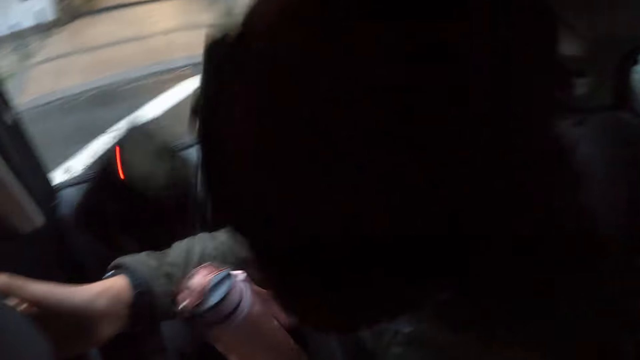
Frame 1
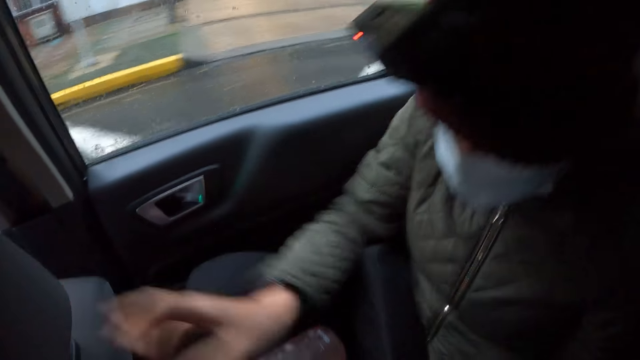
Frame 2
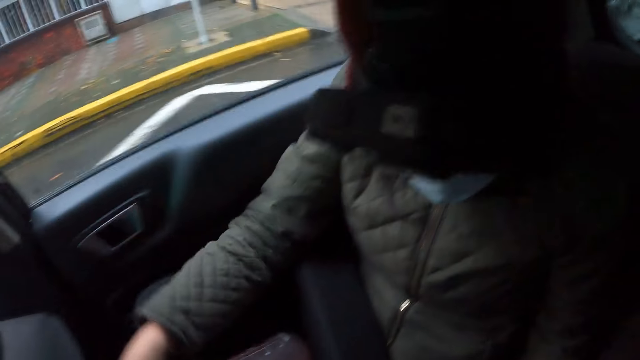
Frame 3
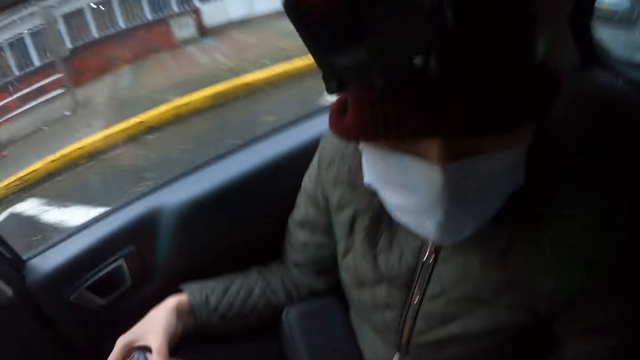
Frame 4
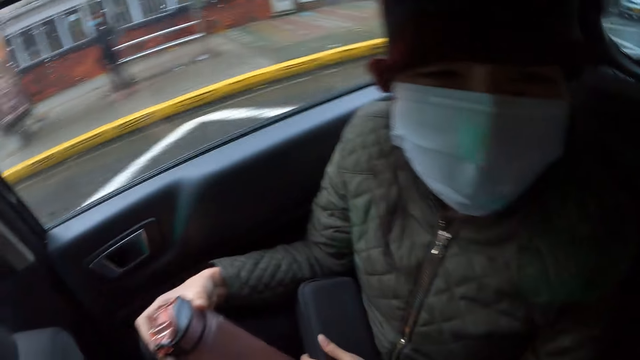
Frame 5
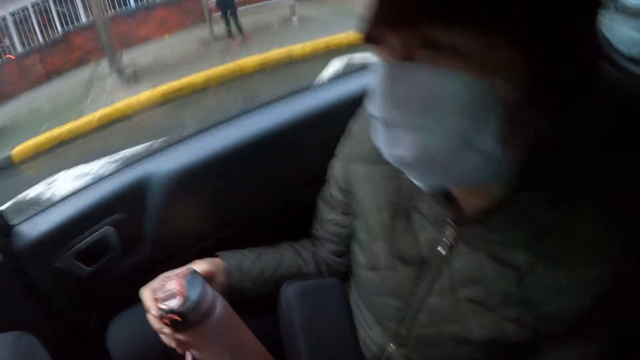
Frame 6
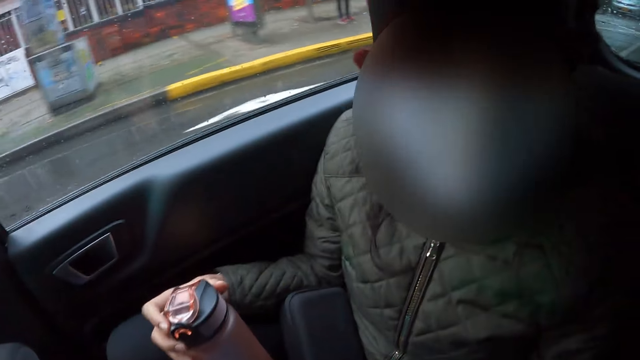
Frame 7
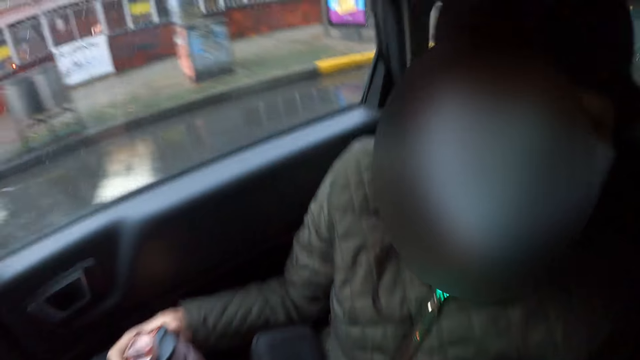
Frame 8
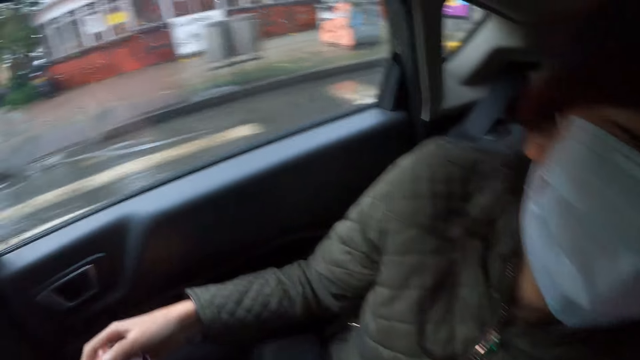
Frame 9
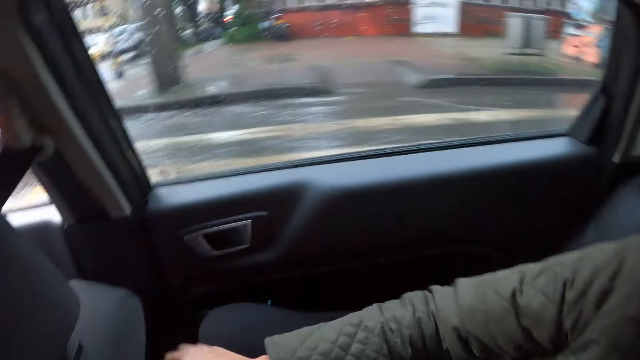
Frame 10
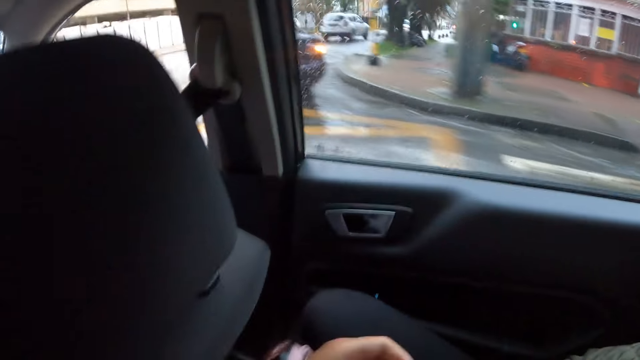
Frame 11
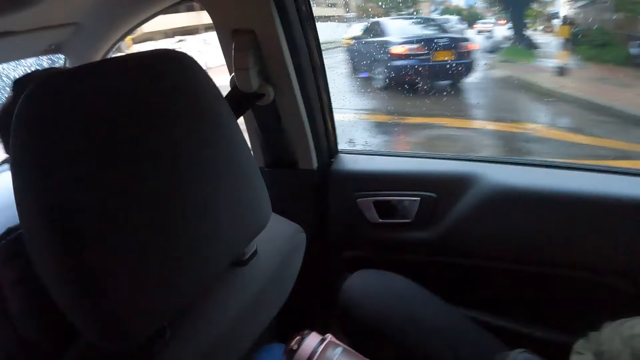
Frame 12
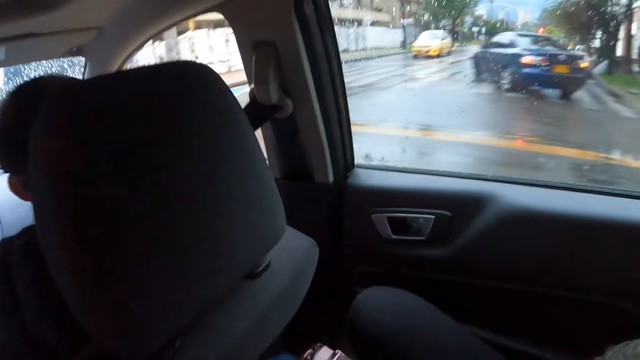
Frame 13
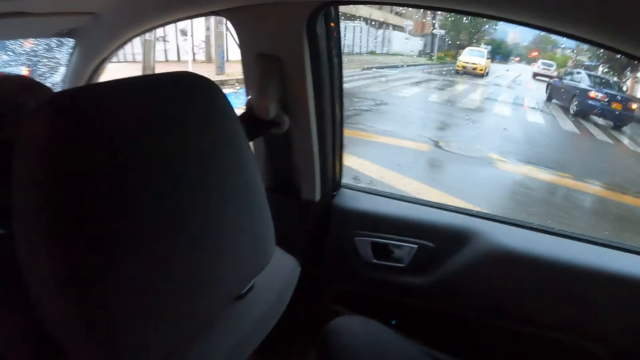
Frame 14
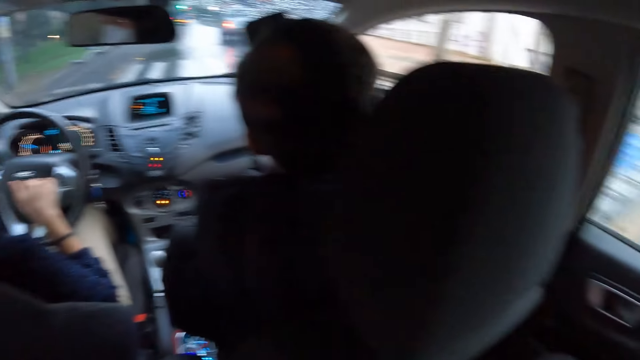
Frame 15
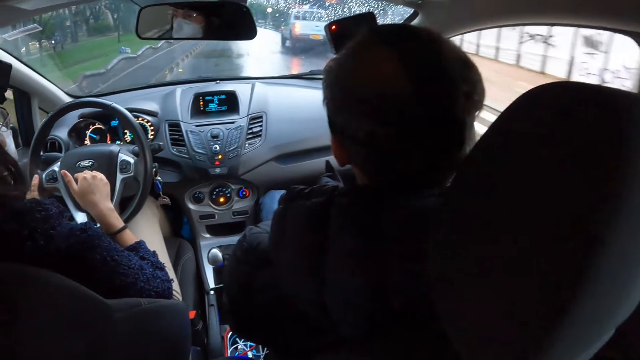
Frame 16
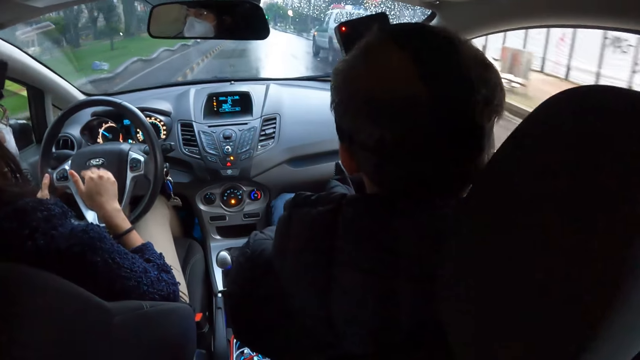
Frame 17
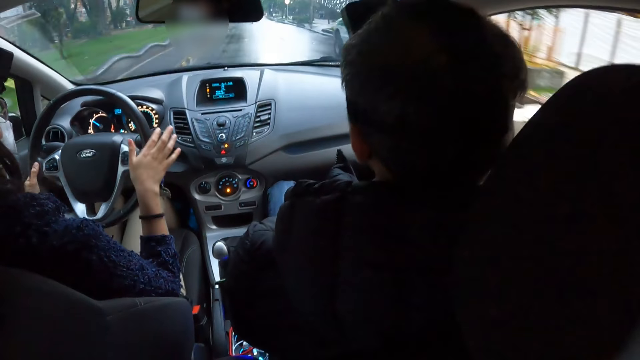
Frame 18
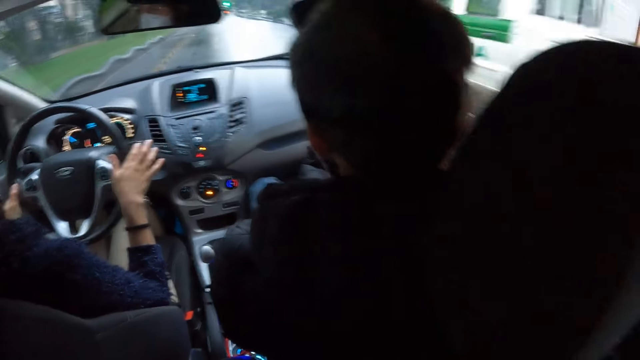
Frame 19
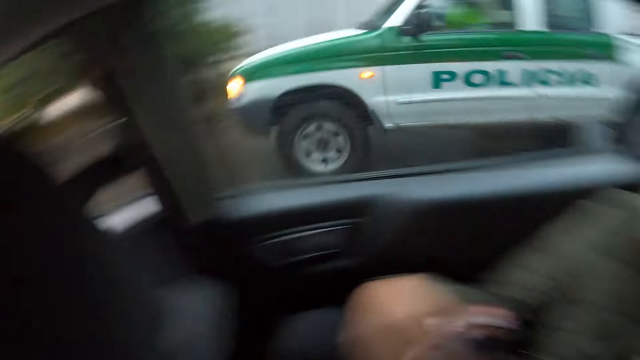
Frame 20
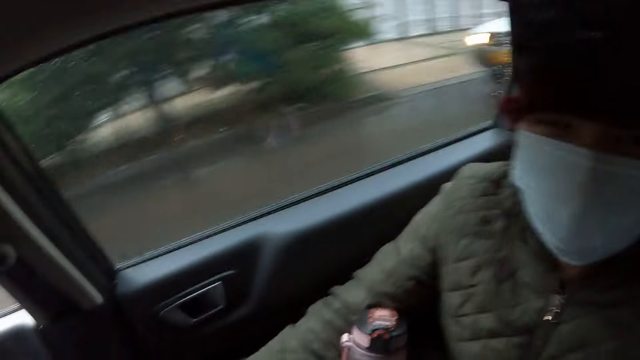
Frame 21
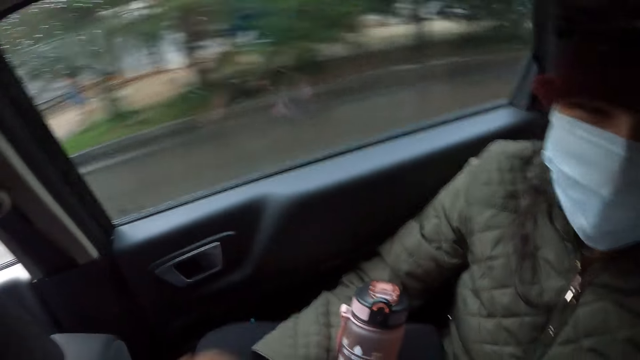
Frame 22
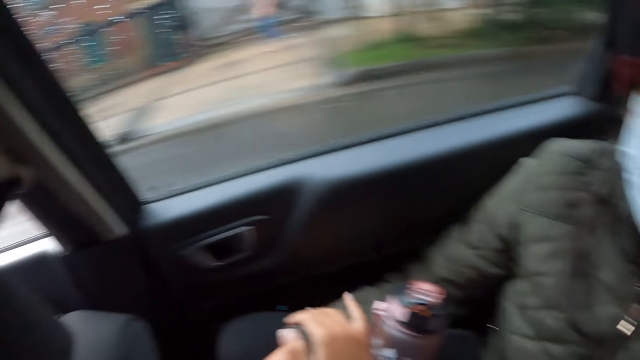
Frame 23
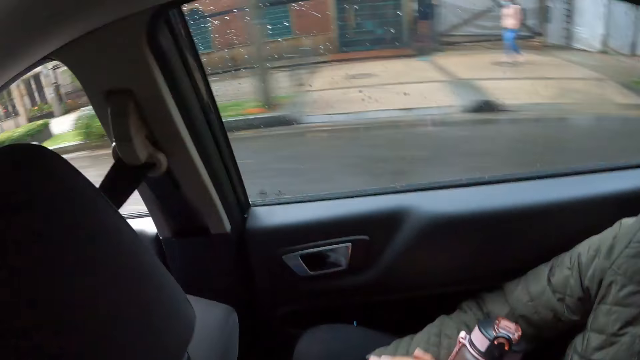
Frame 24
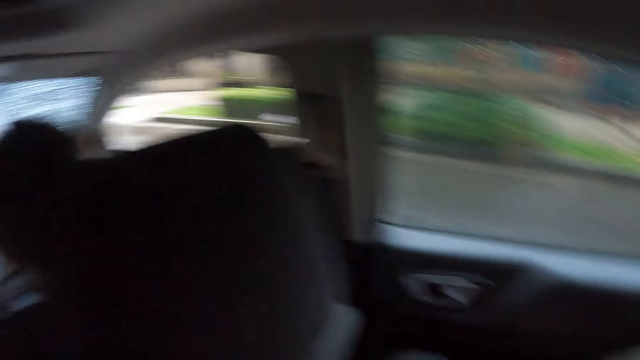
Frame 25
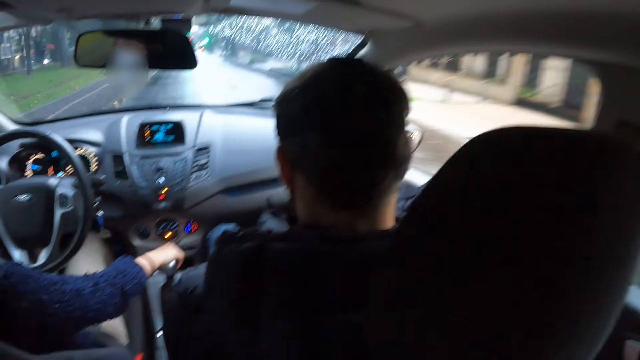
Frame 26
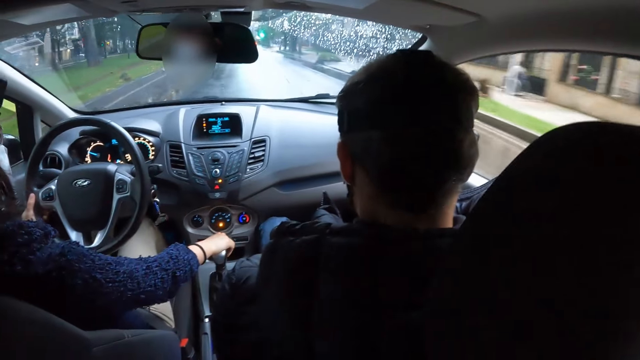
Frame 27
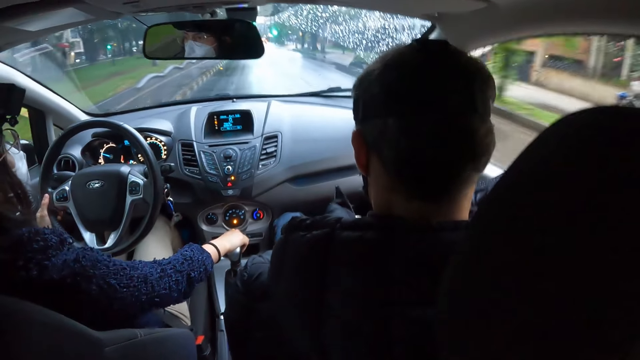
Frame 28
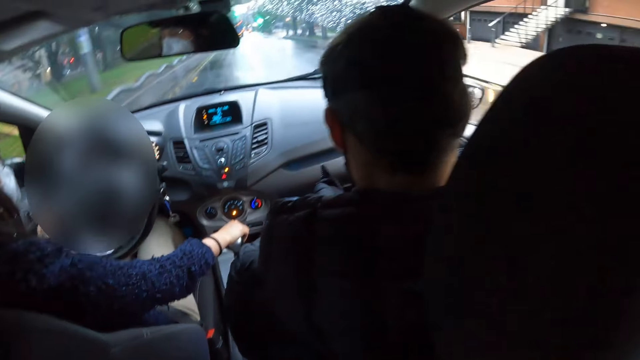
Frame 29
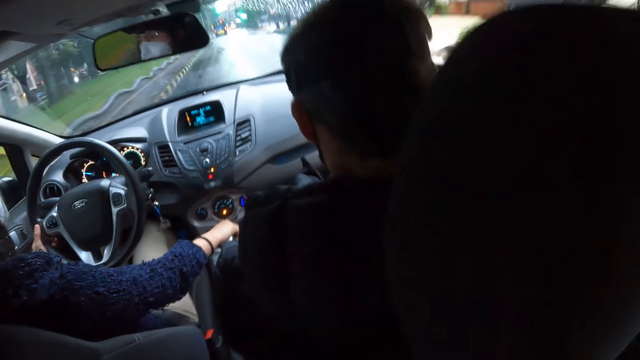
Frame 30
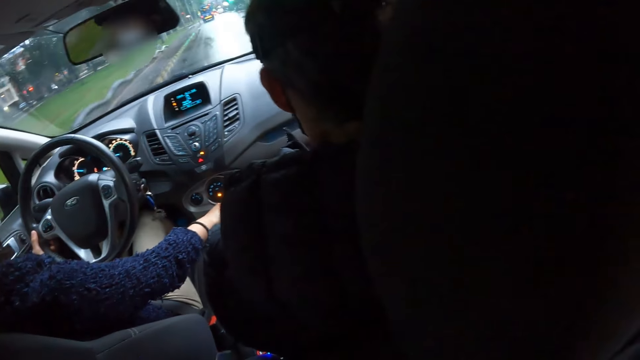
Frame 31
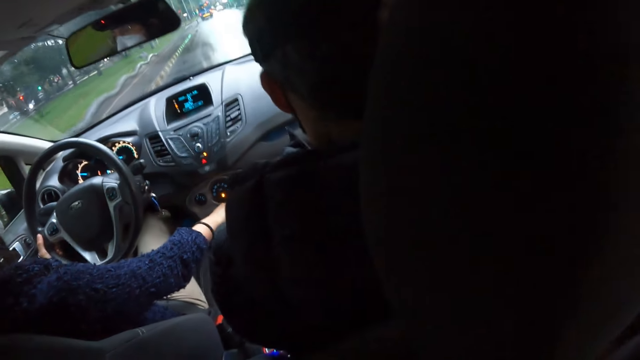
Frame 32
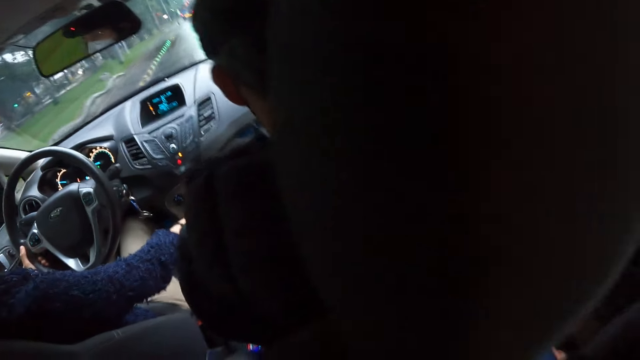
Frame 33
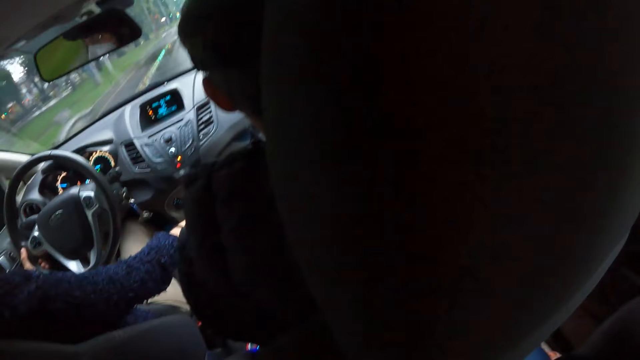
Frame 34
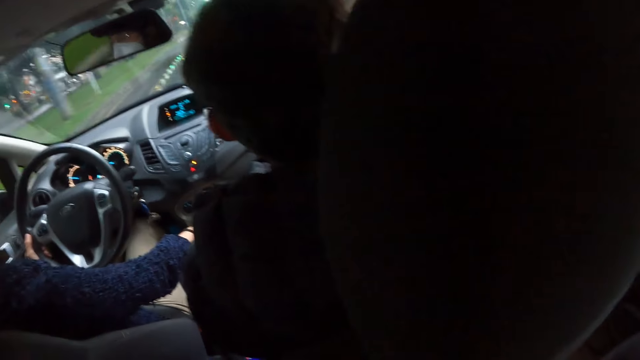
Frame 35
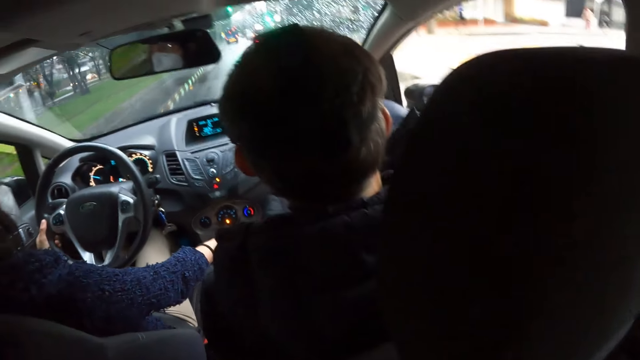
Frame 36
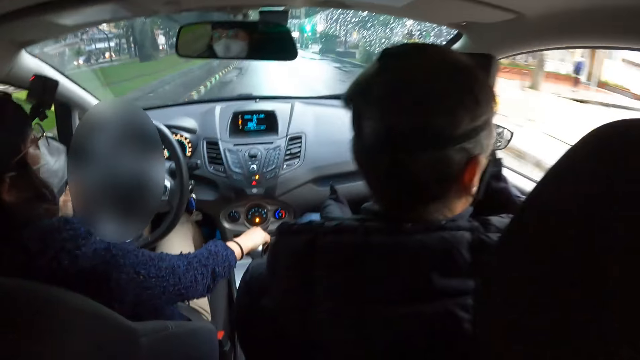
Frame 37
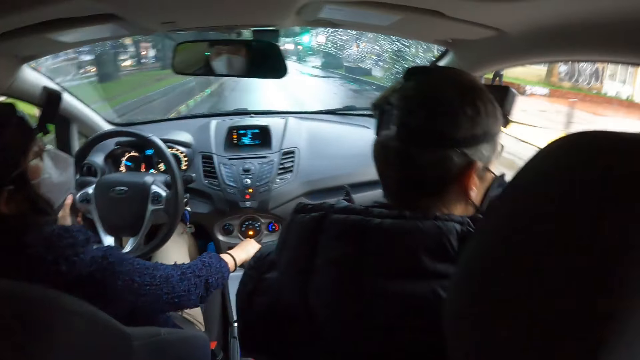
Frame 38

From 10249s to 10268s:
A woman moves her body on the seat. She holds the front passenger seat with her right hand, and holds the bottle of water on her lap with her right hand. The woman interacts with the camera wearer. Another woman drives the car with her left hand. The other woman interacts with a man. The camera wearer touches the right hand of the first woman with her right hand. The other woman holds the car gear with her right hand and drives the car with her left hand.

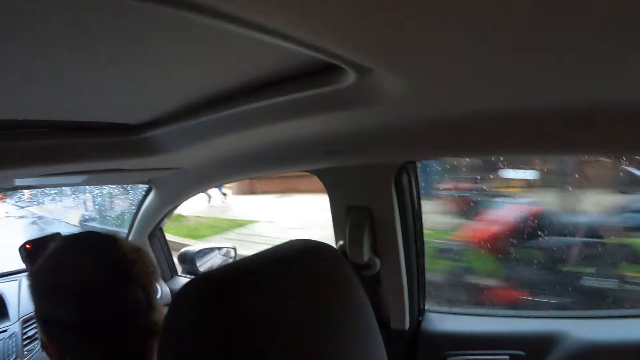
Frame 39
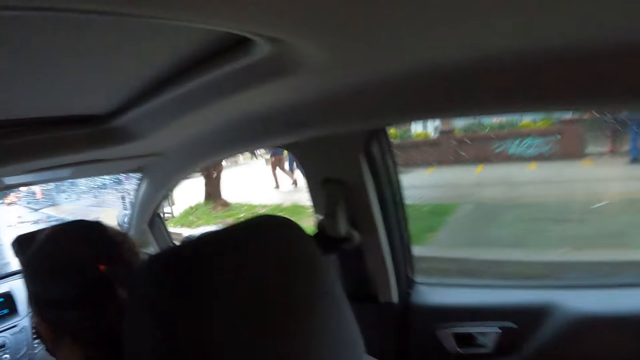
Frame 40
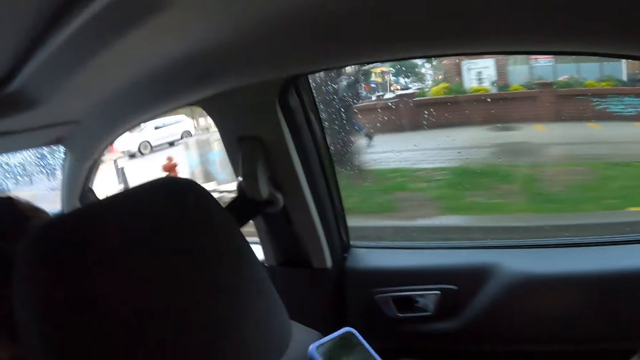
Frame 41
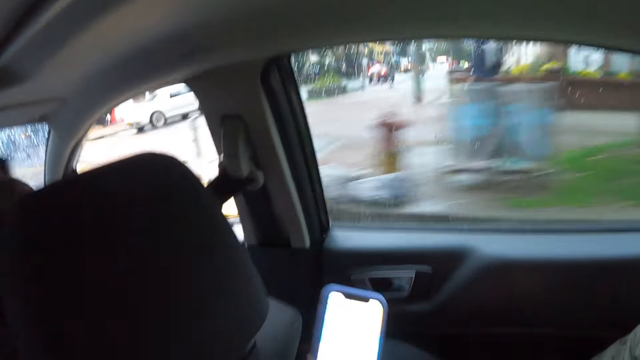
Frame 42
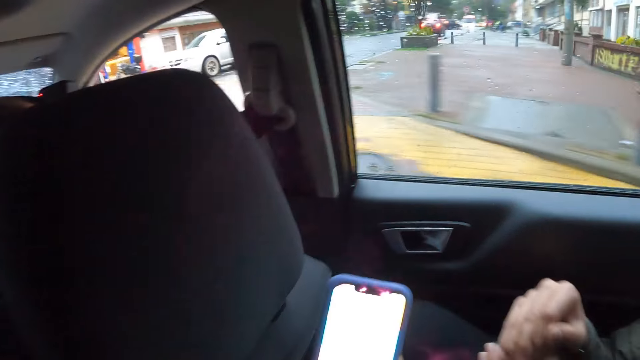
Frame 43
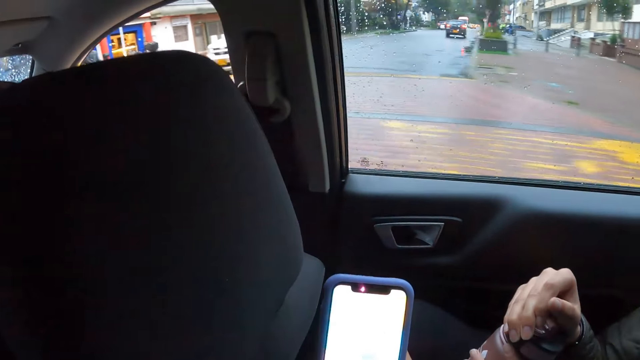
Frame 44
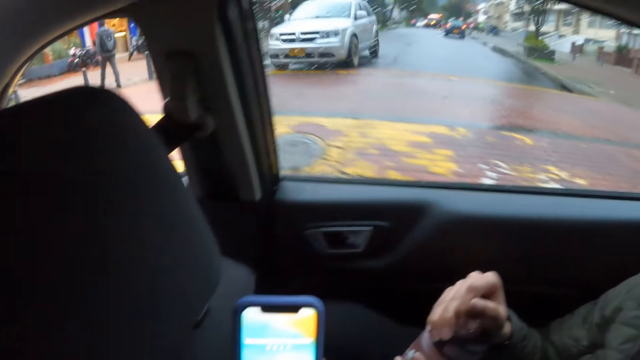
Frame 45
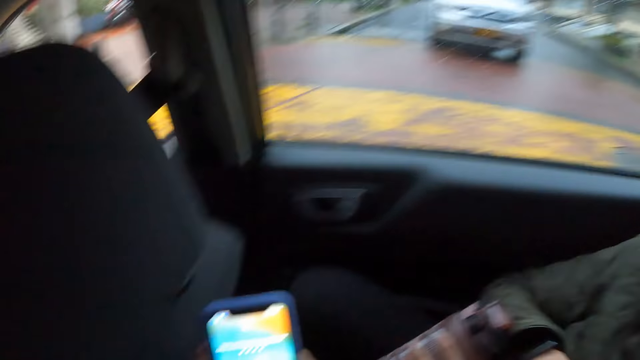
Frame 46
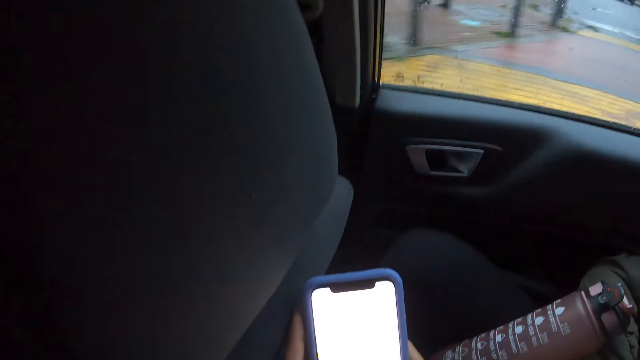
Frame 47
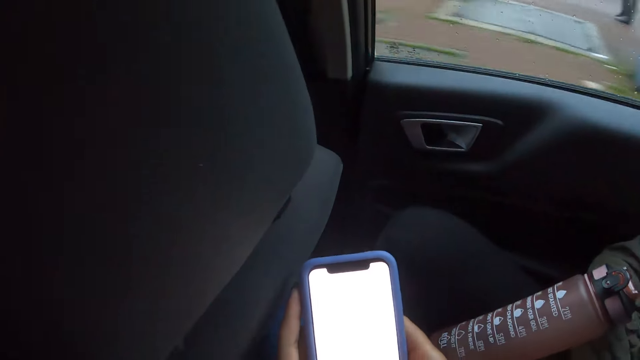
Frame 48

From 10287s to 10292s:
The camera wearer operates his phone with both hands.
